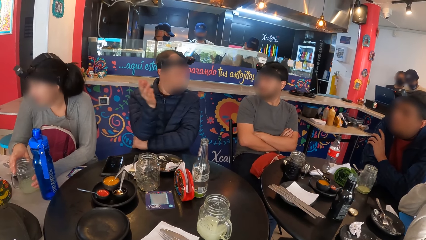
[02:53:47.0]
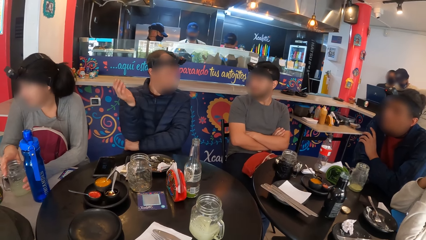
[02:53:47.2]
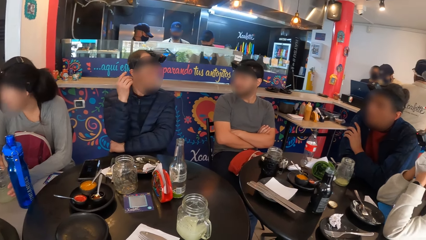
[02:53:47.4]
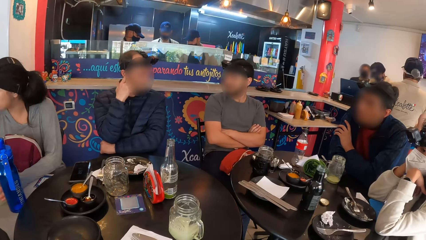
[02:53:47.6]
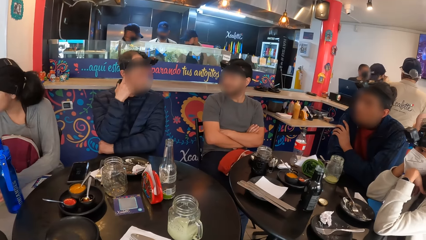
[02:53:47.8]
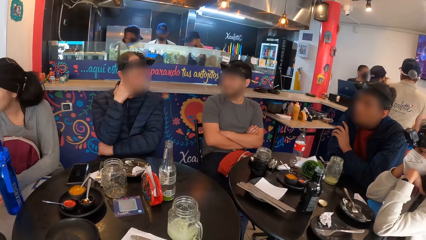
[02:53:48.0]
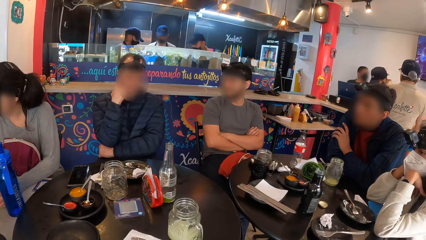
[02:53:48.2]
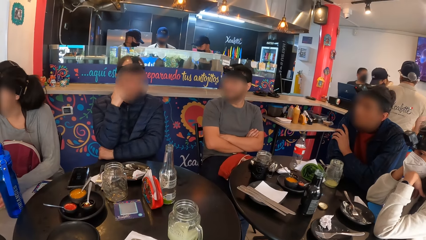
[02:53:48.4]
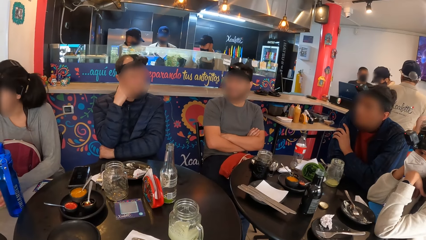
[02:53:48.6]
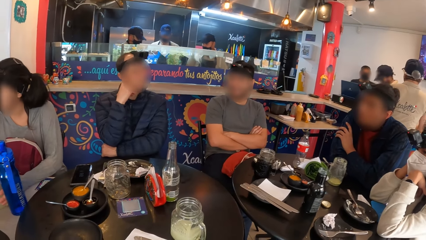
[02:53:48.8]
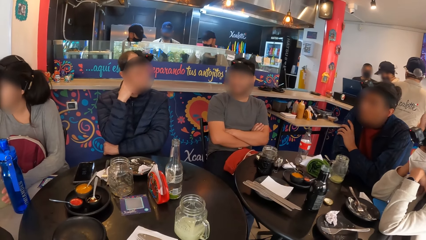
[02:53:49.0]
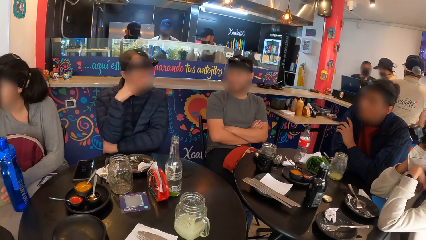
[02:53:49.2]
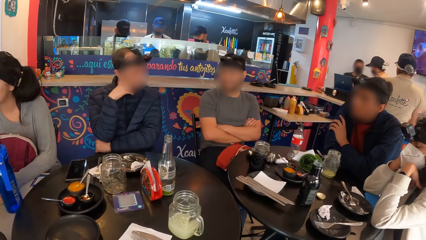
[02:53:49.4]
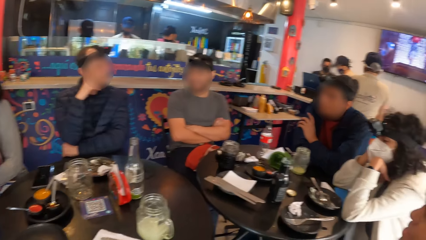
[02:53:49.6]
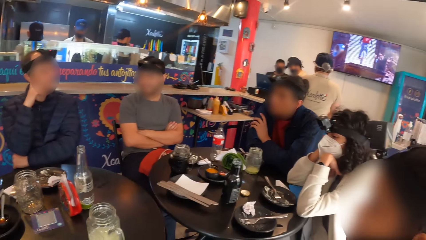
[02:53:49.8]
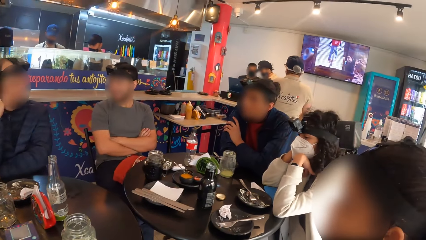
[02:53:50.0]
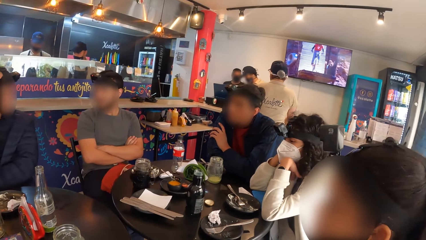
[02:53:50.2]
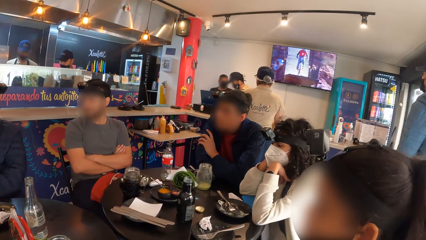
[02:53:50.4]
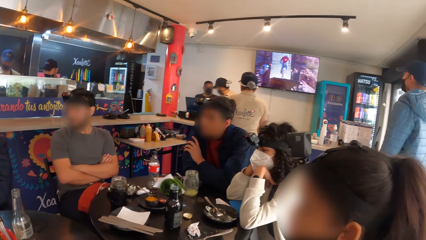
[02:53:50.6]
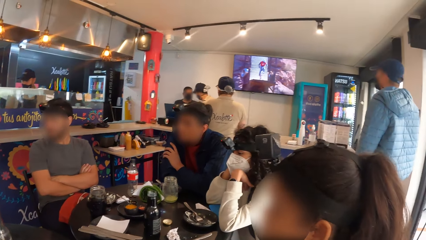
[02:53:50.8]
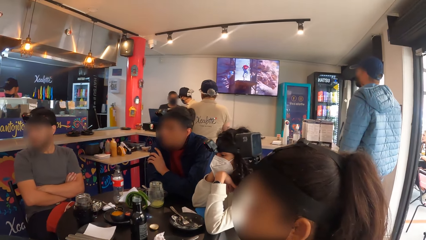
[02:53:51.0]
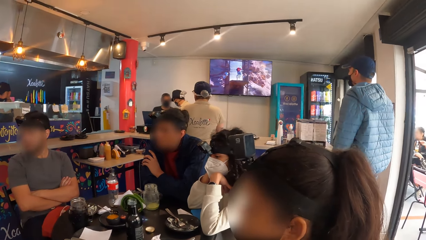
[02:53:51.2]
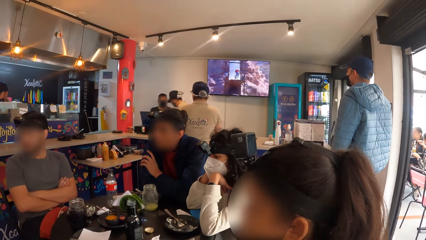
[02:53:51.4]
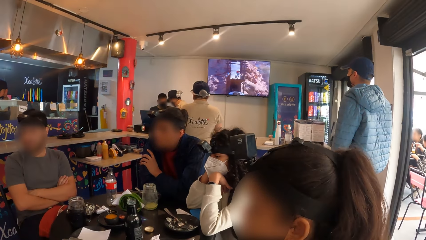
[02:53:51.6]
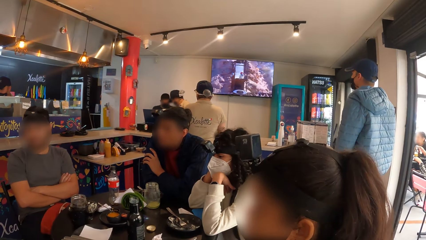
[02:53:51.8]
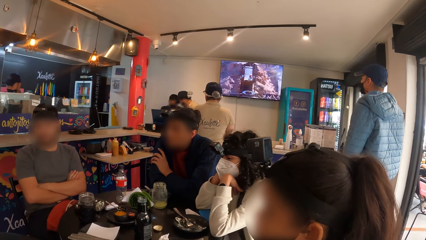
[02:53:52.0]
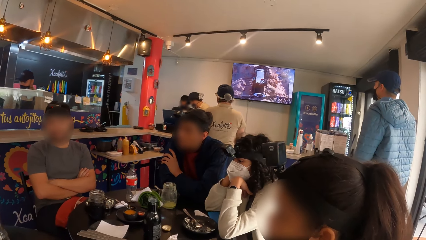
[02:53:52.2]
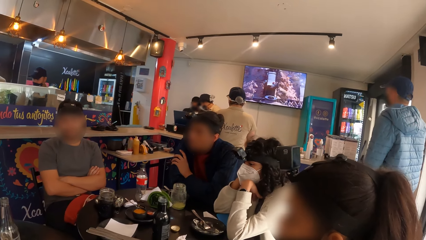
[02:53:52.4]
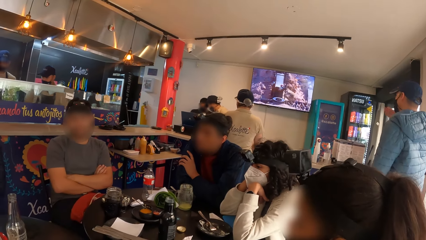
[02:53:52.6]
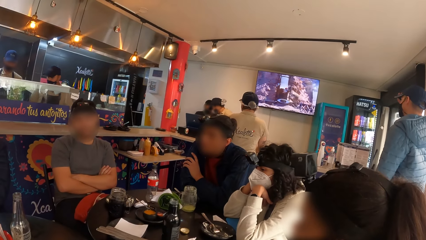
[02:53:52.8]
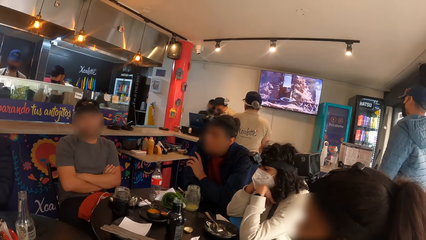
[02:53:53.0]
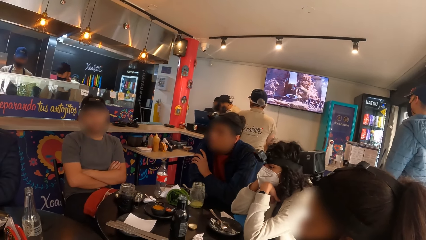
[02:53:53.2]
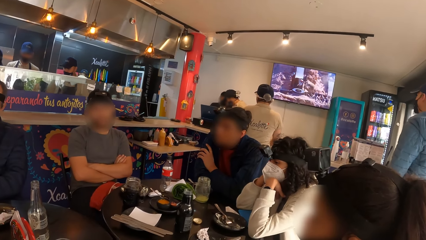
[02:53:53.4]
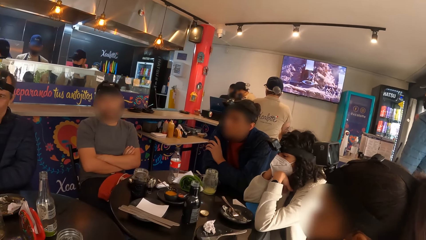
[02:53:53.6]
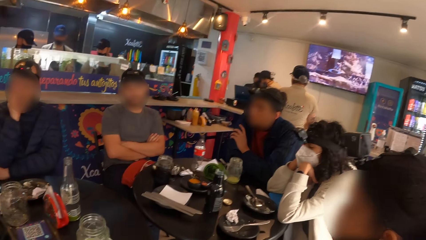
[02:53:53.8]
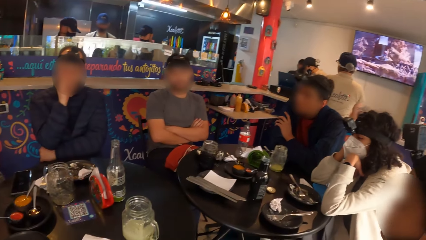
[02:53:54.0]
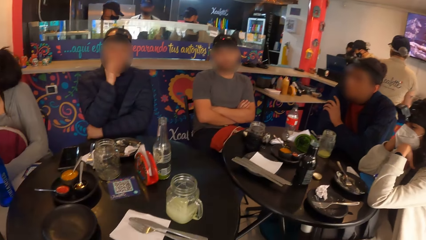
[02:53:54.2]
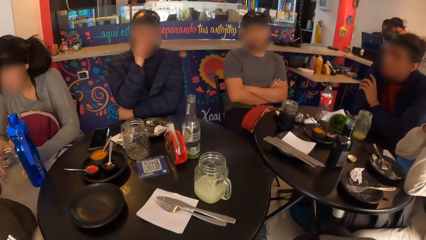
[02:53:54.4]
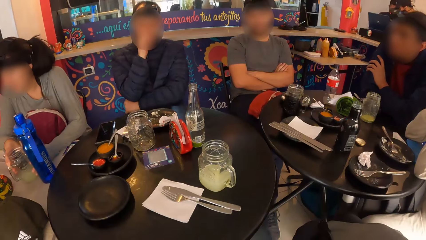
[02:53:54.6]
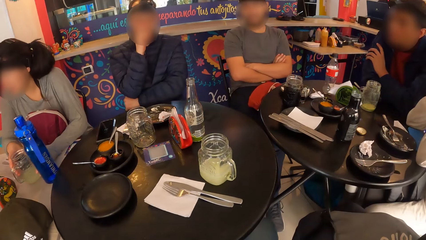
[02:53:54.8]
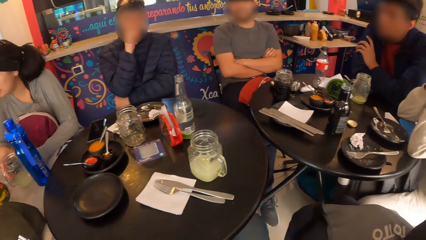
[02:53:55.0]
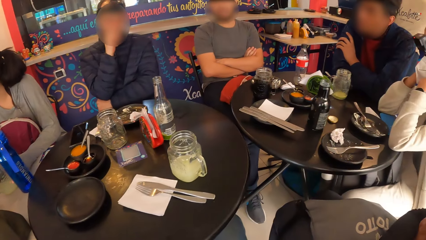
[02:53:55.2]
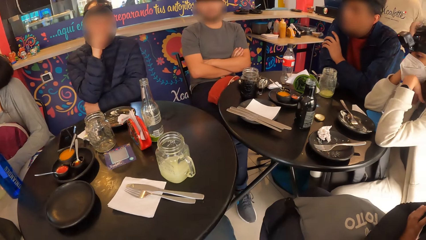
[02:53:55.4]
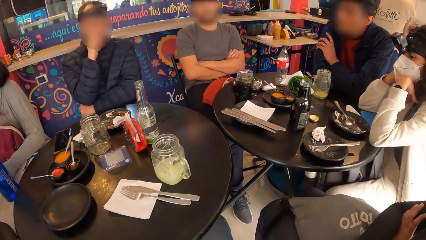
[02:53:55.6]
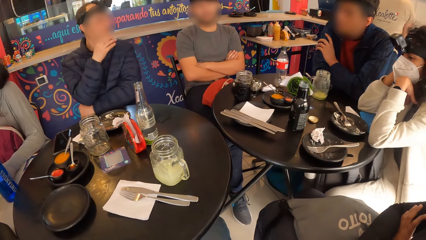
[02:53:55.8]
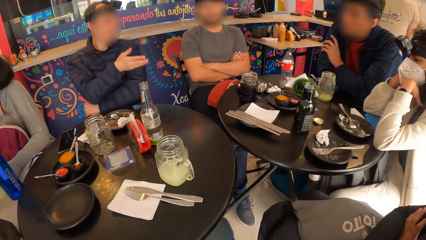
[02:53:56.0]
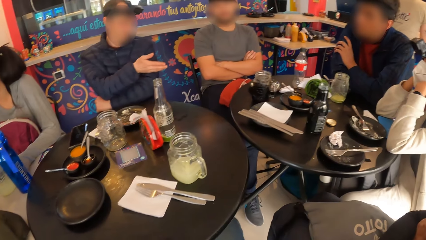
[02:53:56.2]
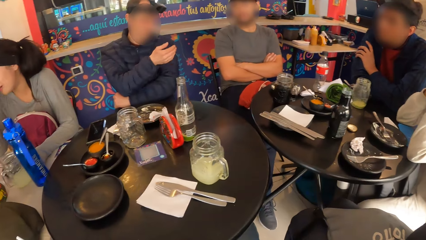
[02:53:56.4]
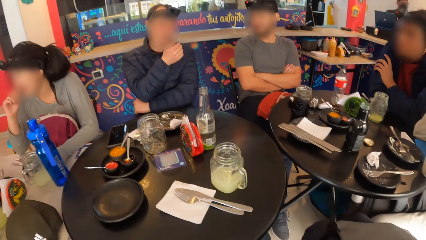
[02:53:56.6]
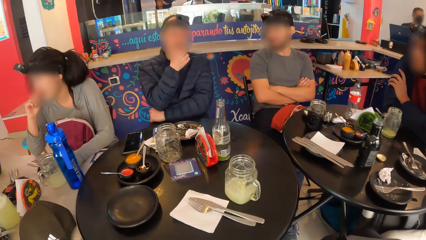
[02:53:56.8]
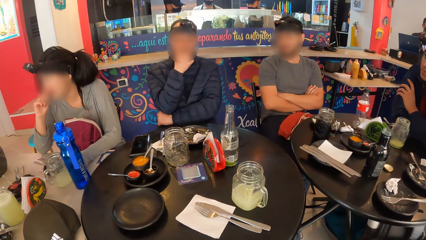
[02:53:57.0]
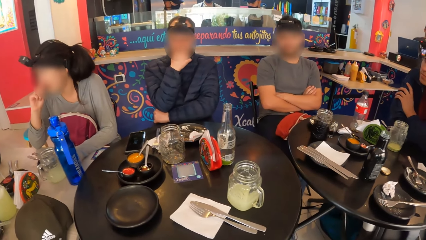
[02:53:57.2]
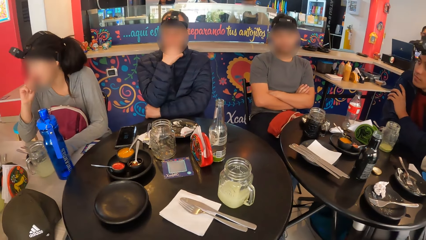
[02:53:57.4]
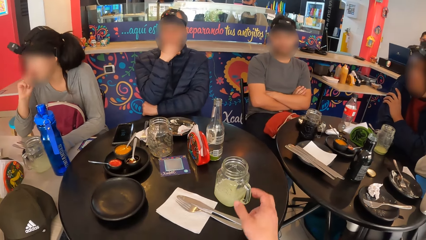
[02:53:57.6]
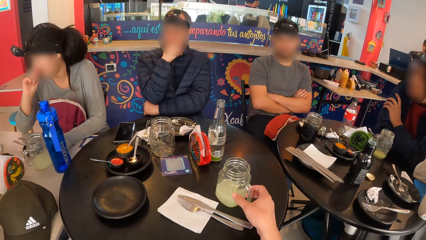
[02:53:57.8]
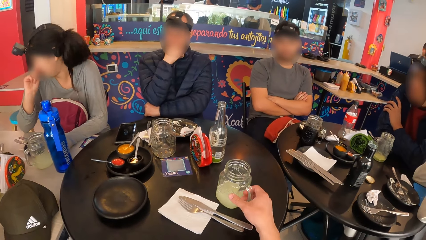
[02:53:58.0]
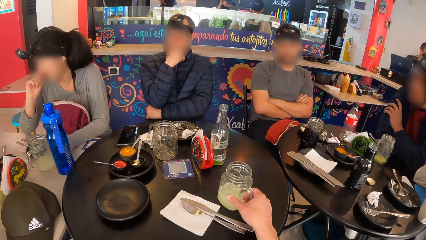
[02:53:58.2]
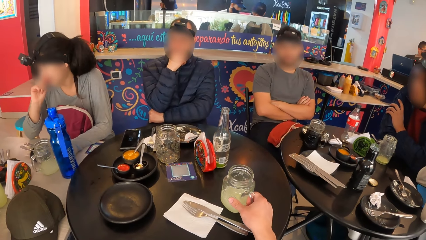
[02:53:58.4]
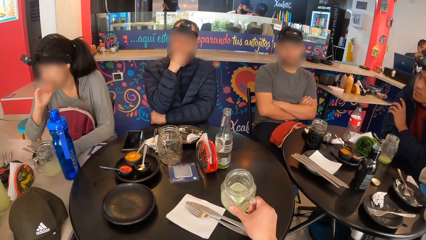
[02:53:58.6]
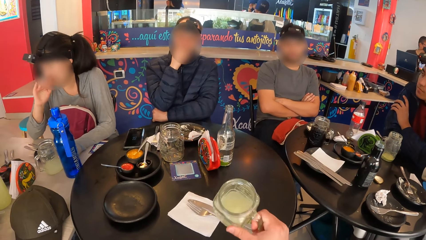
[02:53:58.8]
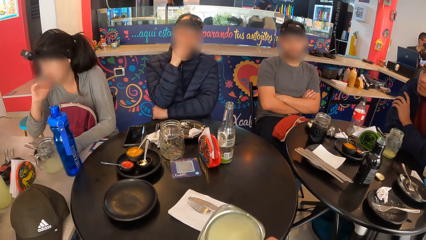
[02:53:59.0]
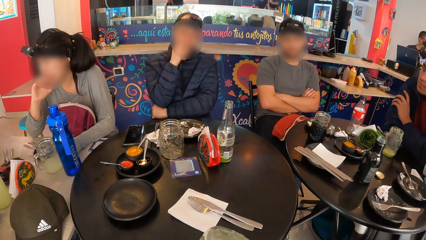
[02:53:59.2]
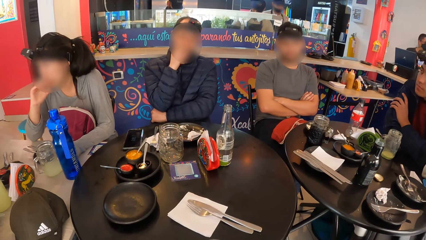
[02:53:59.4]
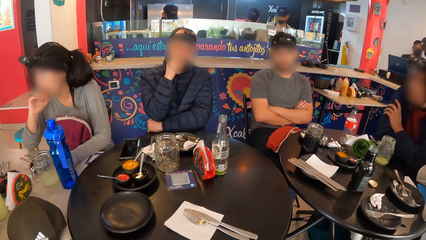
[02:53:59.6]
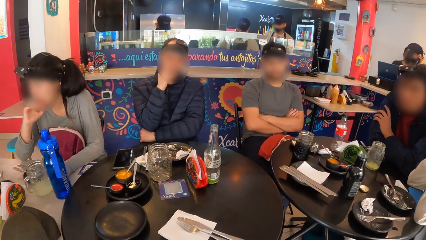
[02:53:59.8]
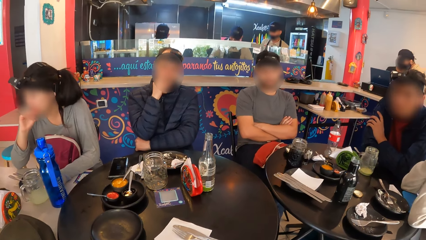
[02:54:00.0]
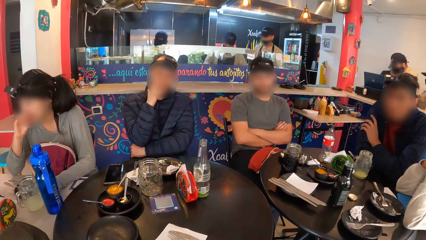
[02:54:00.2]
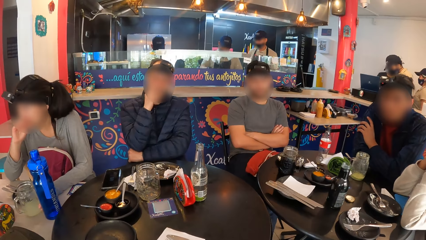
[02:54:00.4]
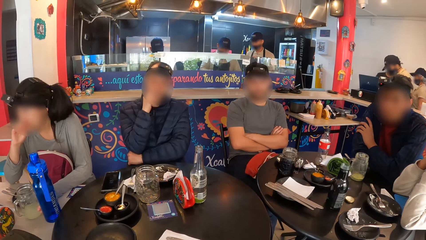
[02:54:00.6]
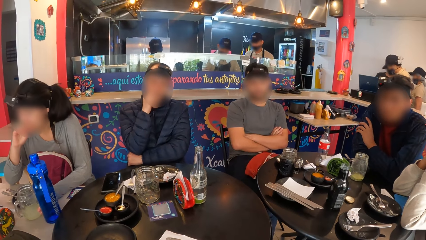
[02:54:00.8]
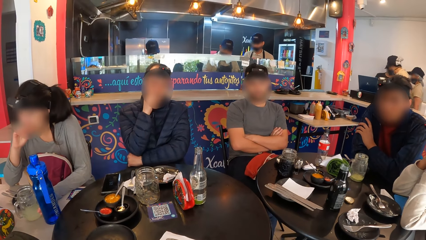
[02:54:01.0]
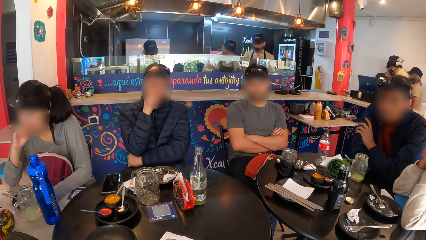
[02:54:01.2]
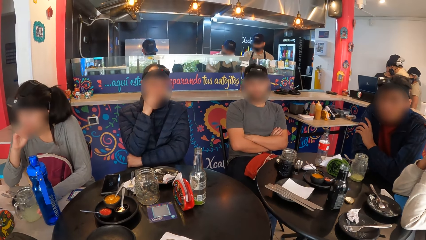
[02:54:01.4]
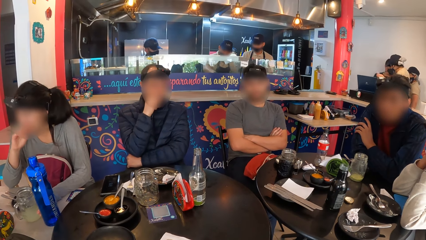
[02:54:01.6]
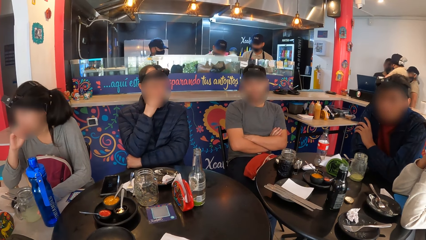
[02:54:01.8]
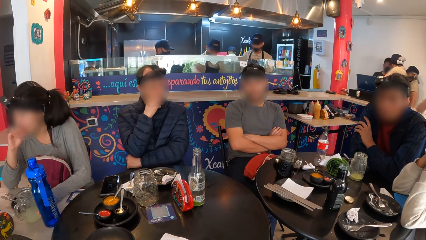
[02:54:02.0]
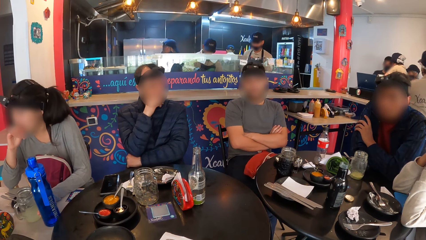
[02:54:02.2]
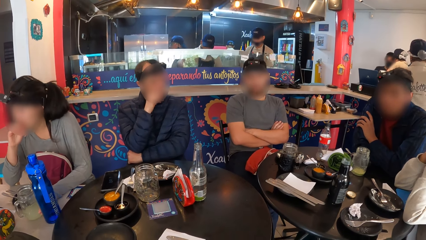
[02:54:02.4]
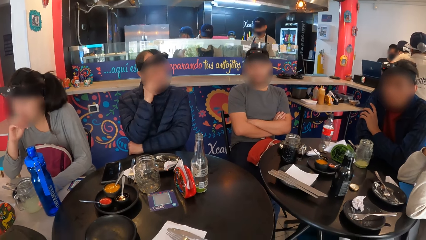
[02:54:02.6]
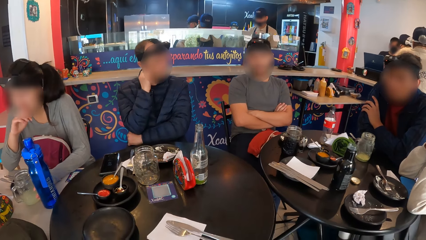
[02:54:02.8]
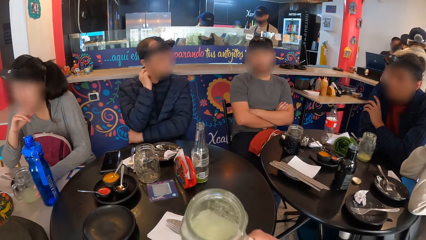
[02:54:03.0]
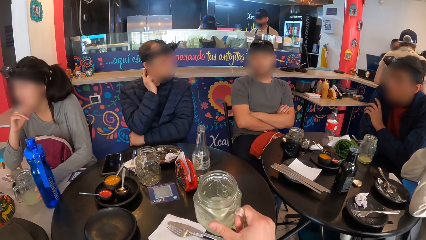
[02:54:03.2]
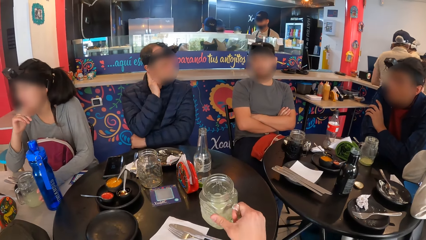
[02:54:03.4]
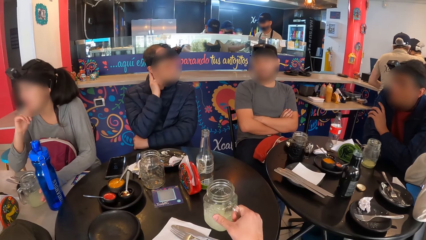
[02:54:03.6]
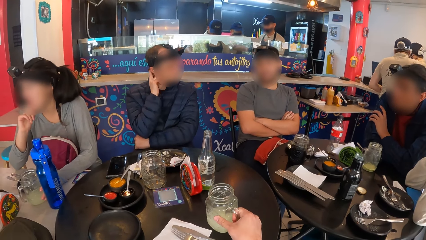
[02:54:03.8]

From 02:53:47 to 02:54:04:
The camera wearer looks around. A woman nods her head. The camera wearer picks up the cup from the table with her right hand. She sips the drink. She drops the cup on the table with her right hand.
